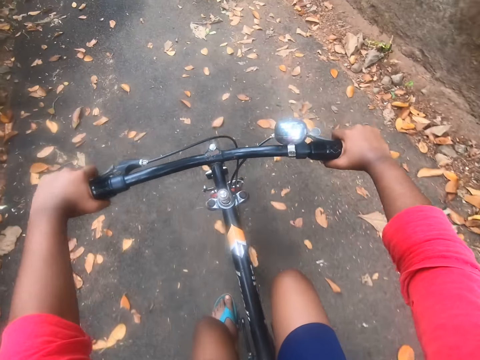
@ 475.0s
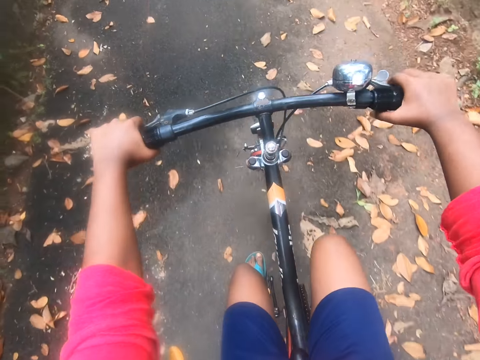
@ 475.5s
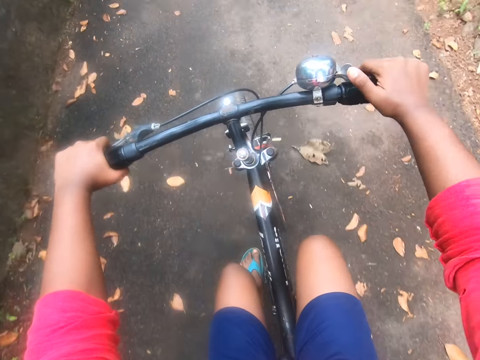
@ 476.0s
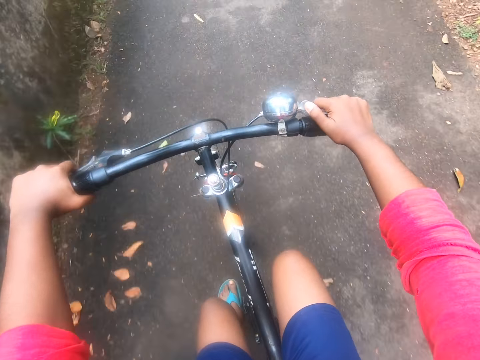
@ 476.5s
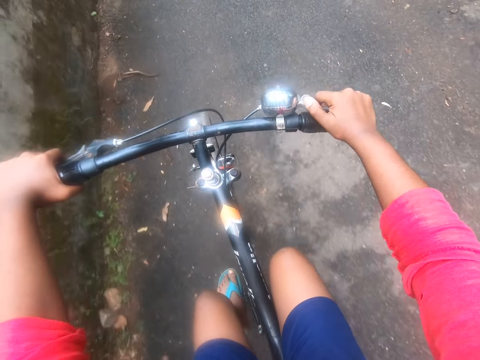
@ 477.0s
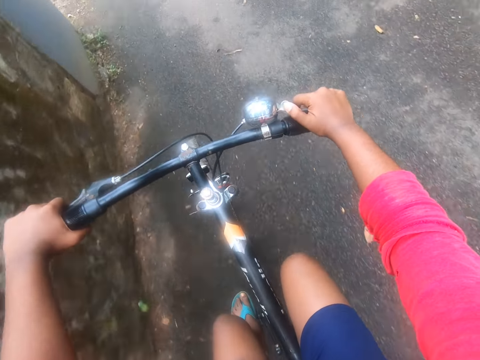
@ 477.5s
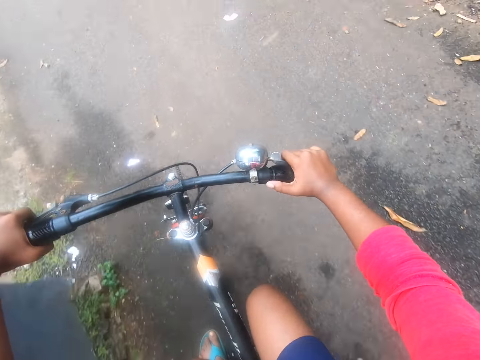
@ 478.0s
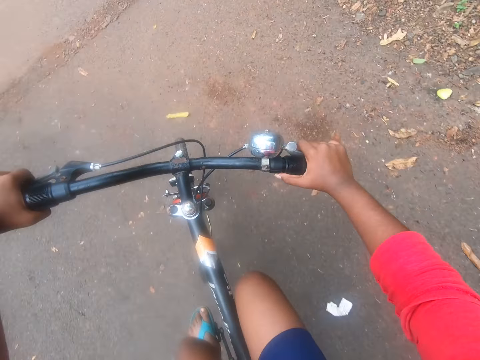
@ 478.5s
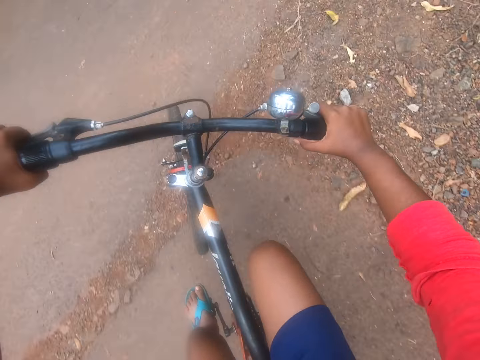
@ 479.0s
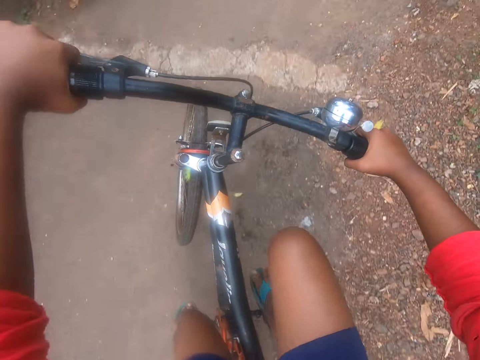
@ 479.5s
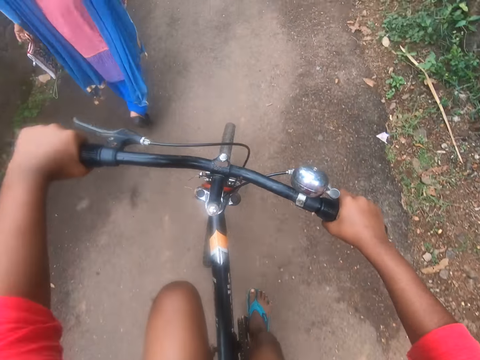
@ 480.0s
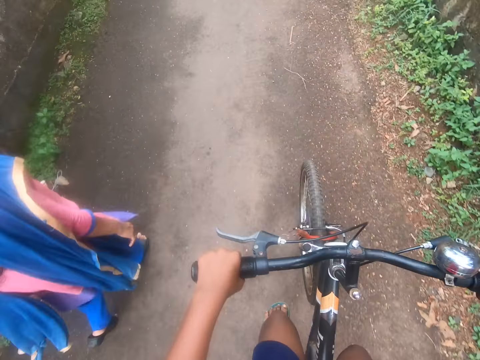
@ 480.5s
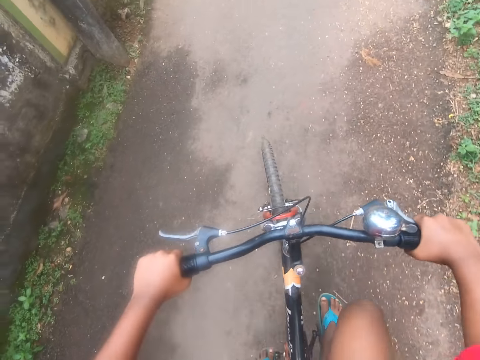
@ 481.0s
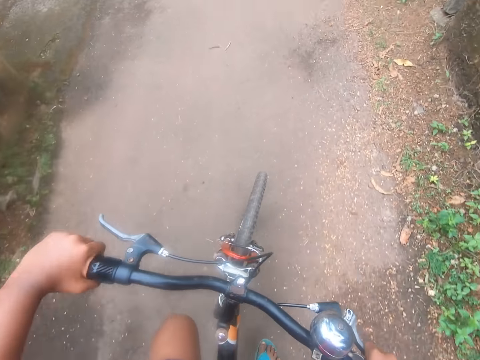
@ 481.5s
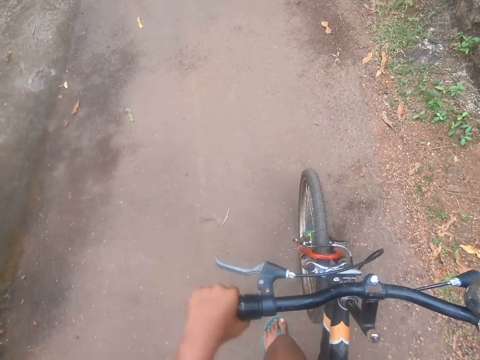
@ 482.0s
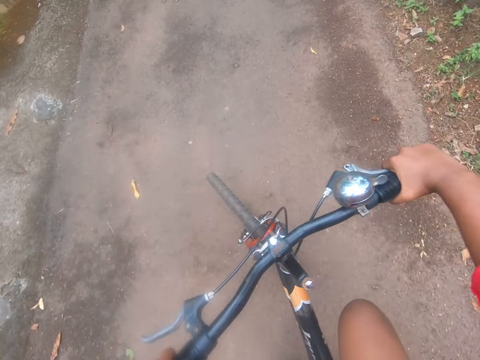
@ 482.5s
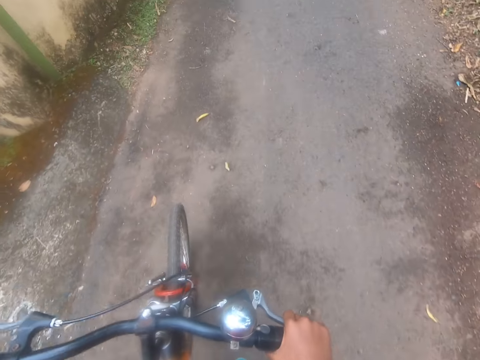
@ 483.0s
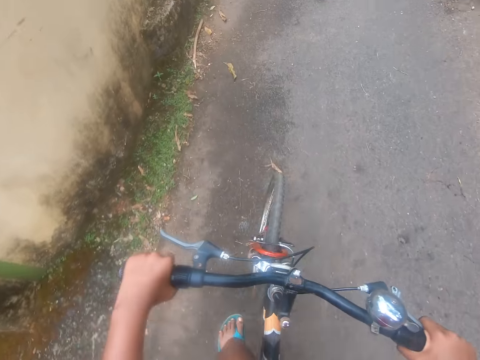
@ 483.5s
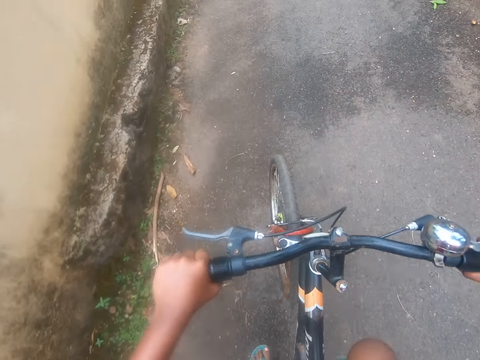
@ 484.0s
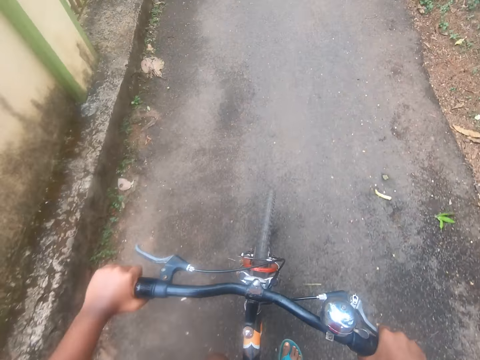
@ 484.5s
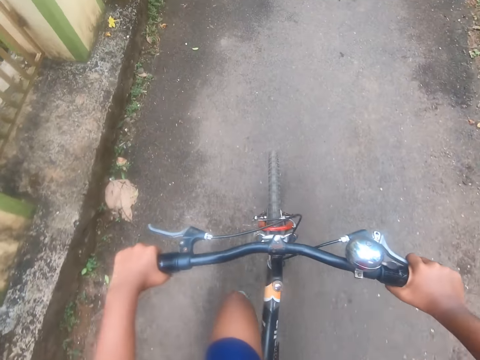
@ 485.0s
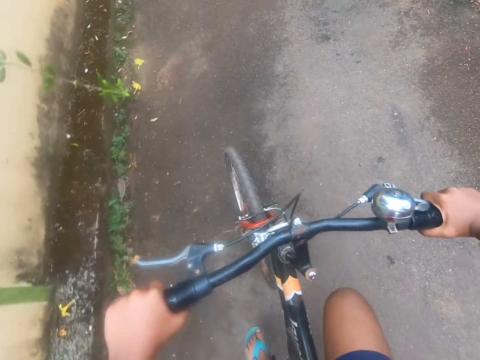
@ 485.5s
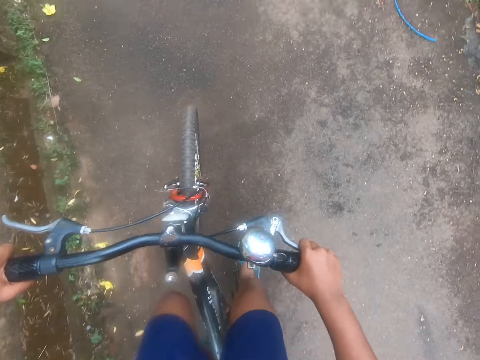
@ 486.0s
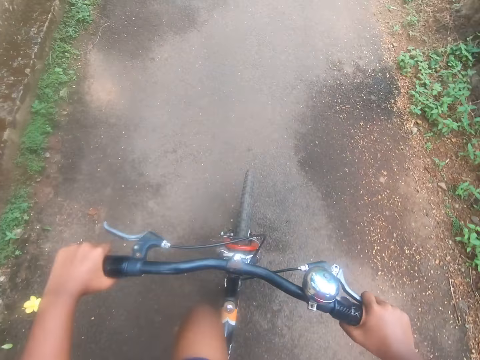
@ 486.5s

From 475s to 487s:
The camera wearer rings the bell of the bicycle. They turn right into another street. A woman walks on the road. The camera wearer continues riding the bicycle on the street.

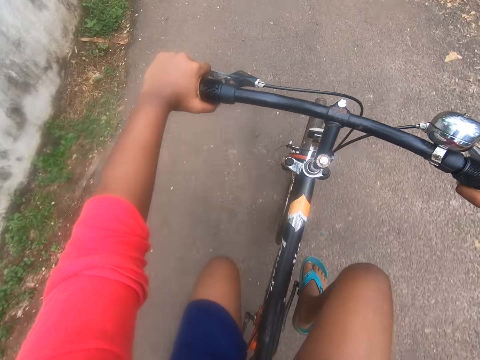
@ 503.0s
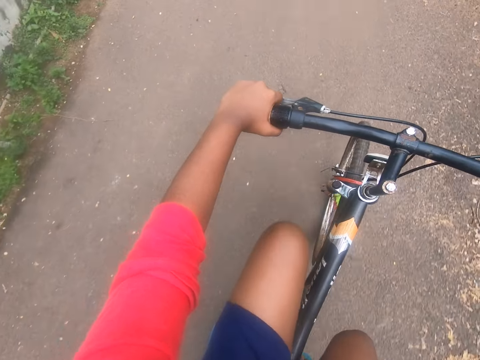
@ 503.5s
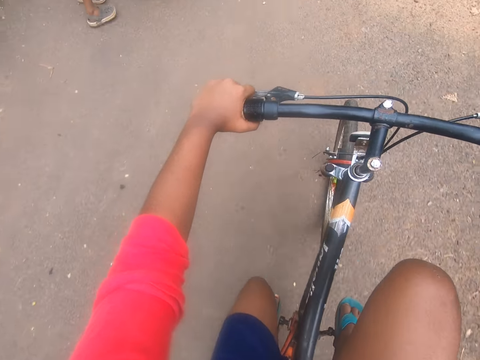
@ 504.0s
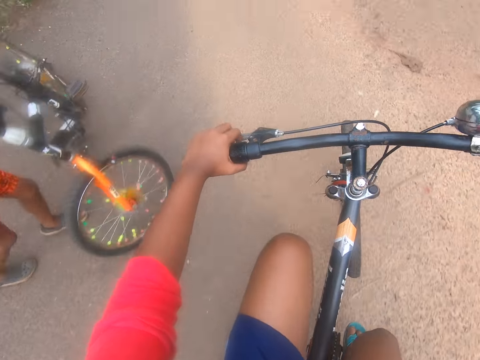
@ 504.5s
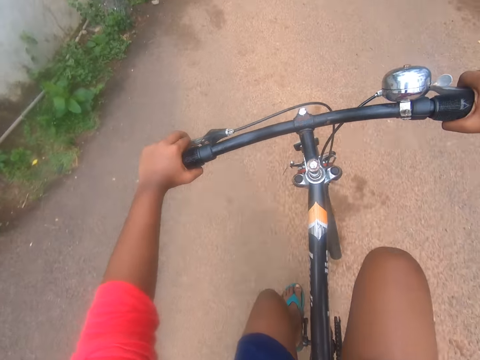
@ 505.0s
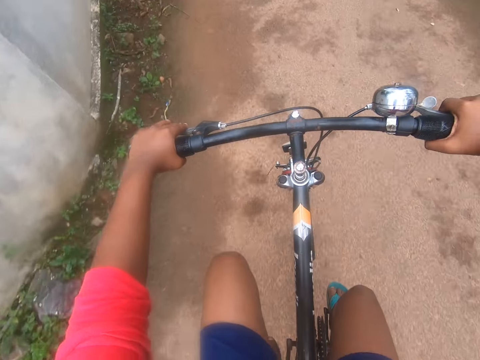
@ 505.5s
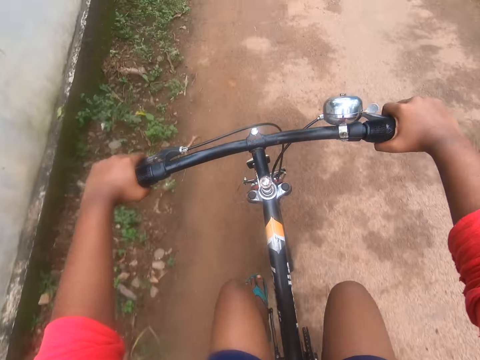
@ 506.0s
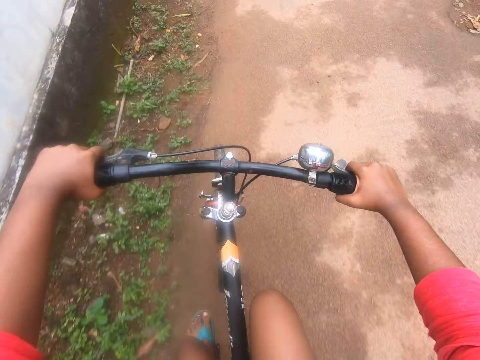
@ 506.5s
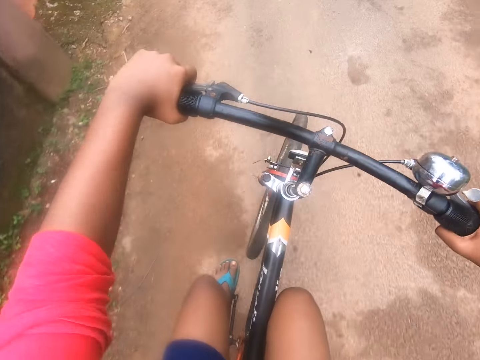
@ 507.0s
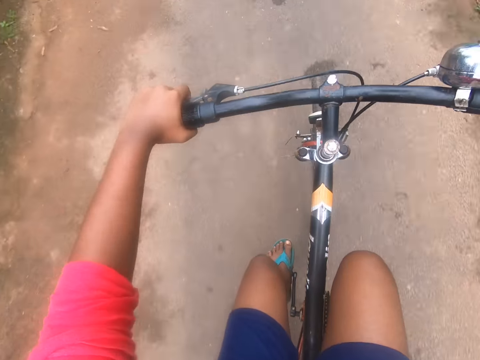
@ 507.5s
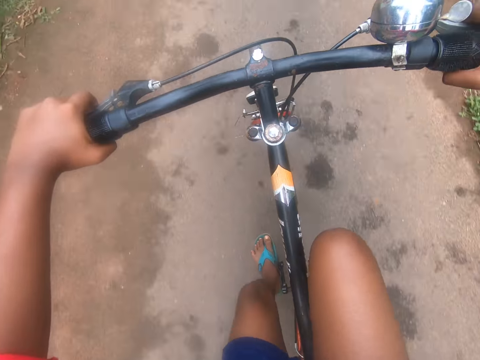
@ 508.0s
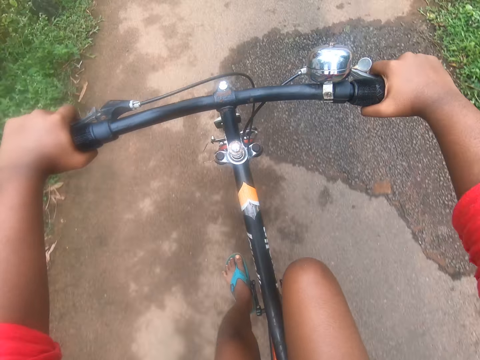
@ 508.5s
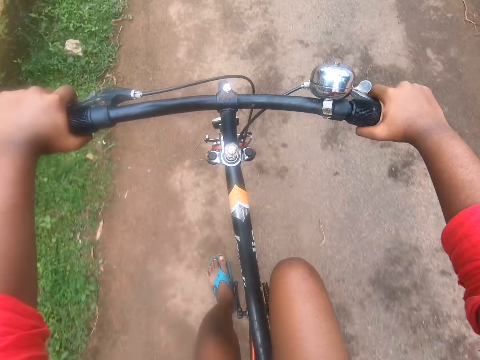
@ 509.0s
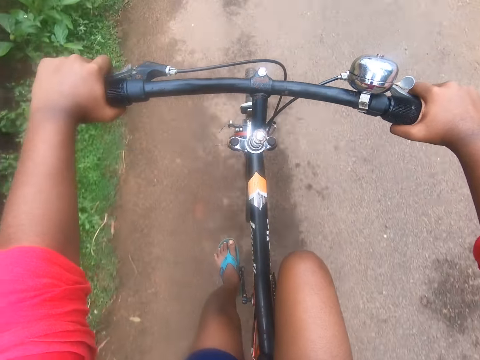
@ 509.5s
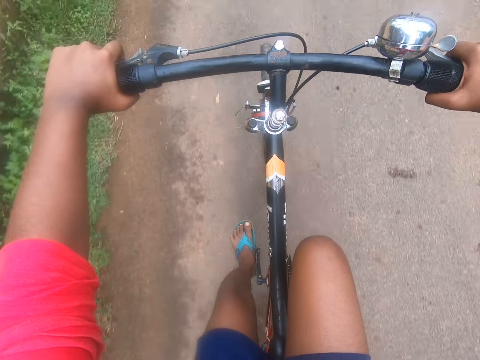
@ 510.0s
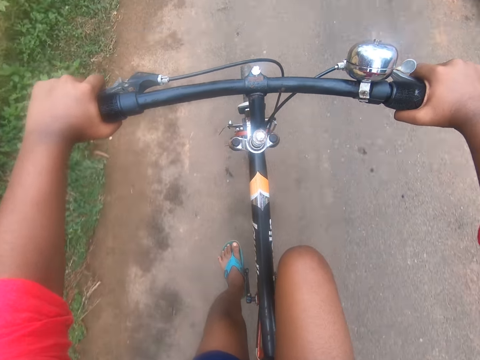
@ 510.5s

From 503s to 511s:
A person stands on the road. The camera wearer rides a bicycle on the road.

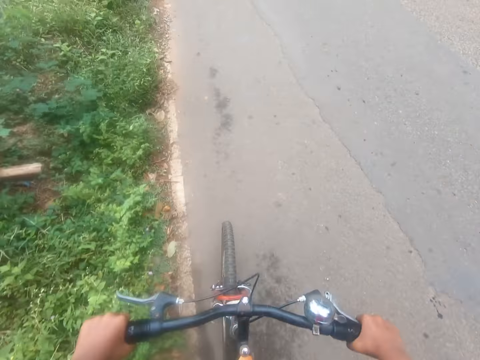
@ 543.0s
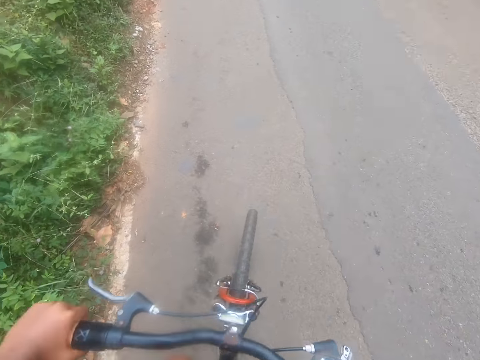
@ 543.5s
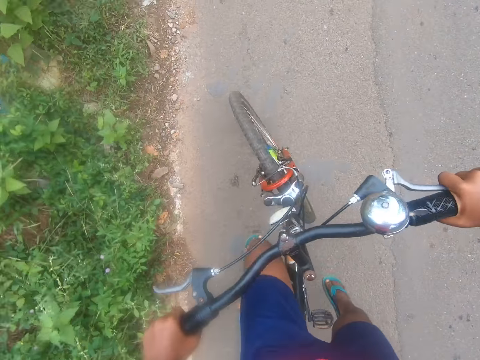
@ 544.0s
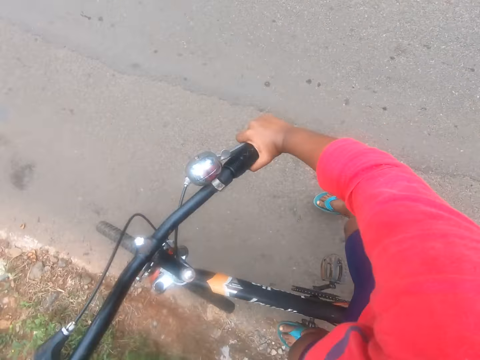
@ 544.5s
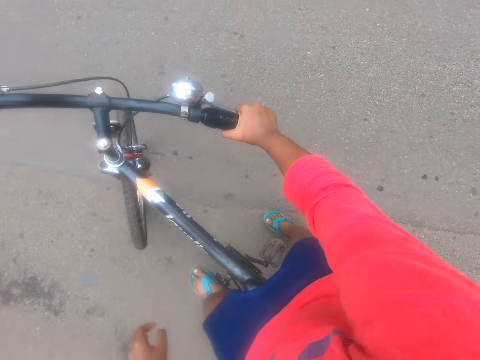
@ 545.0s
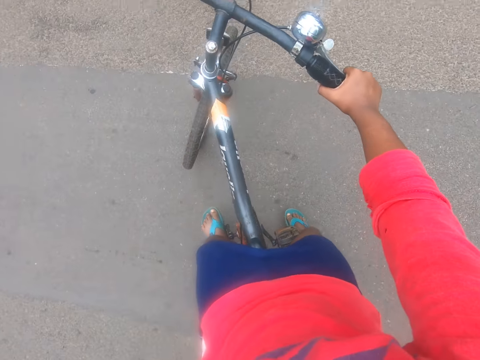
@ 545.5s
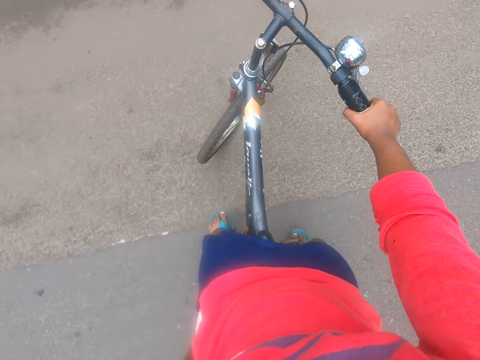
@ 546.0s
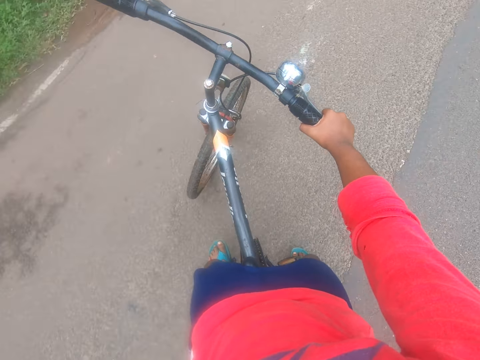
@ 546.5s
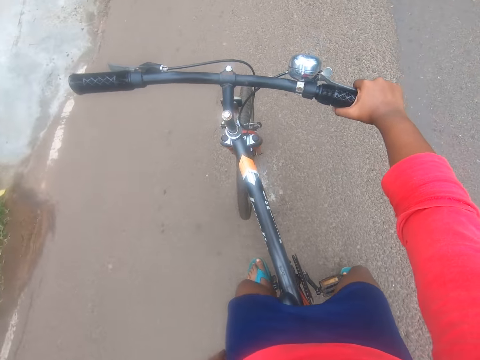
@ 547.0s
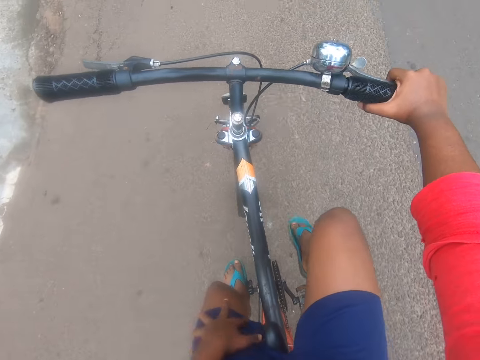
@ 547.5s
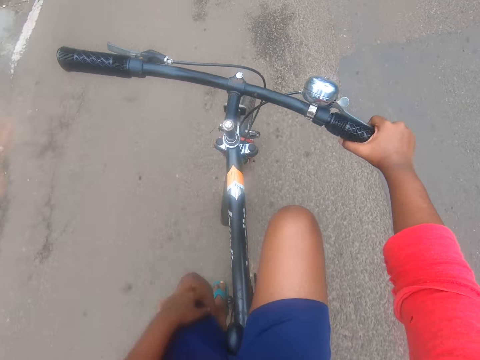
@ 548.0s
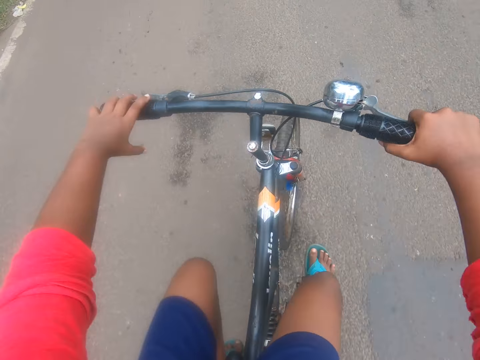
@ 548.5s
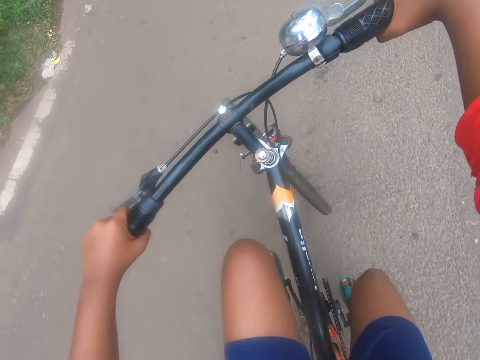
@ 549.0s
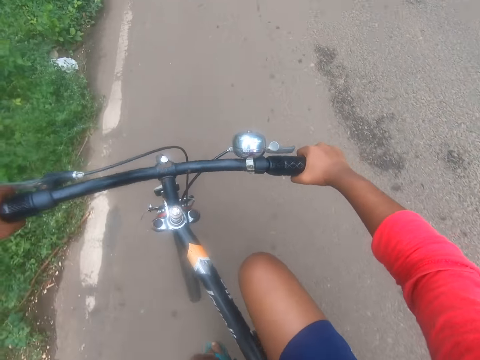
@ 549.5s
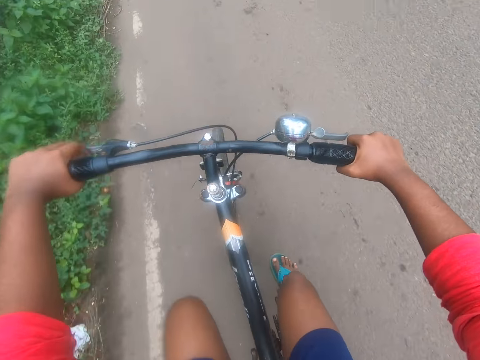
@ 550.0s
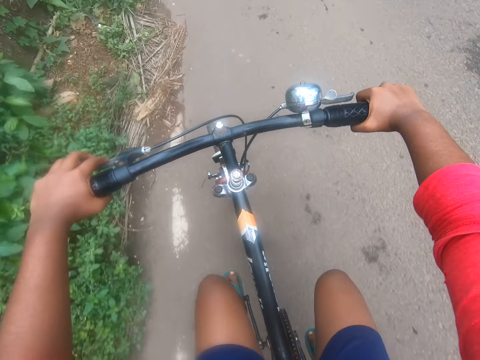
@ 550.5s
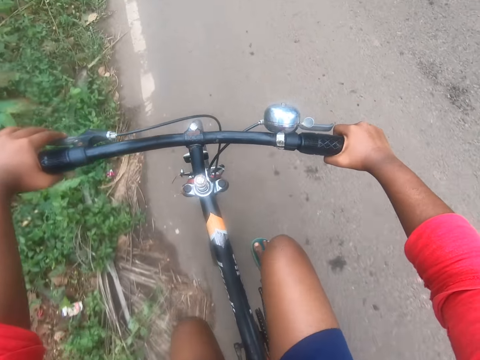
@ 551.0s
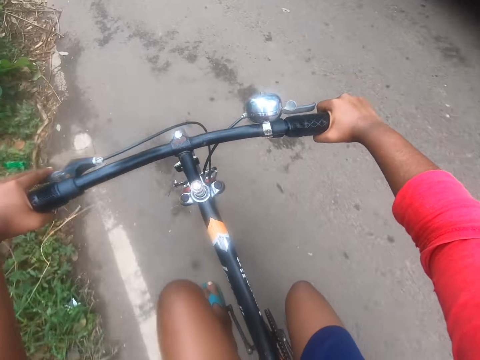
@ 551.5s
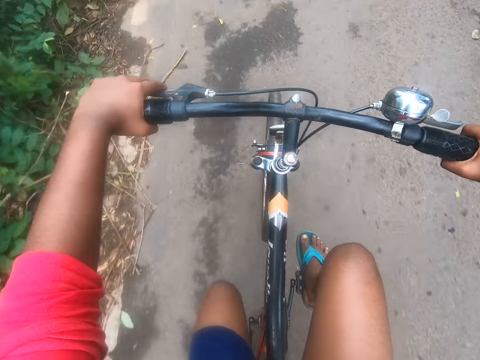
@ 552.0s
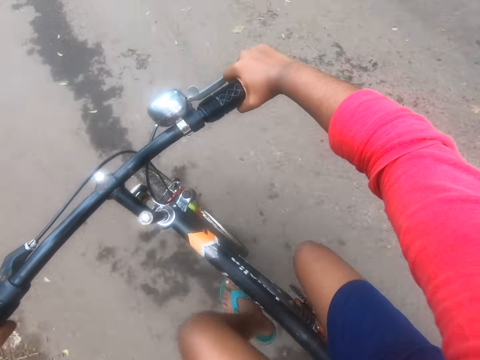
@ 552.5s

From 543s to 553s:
The camera wearer moves a leg on the road. He removes a hand on a bicycle handlebar. He rides the bicycle on the road. He turns back on the street. He continues riding the bicycle on the street. He puts a hand on his lap. He holds the bicycle handlebar with a hand.
